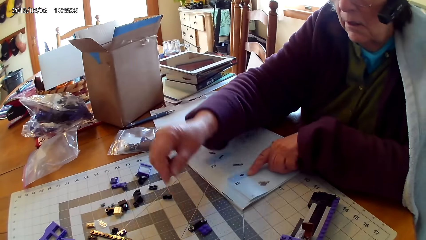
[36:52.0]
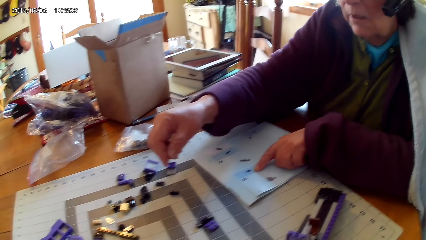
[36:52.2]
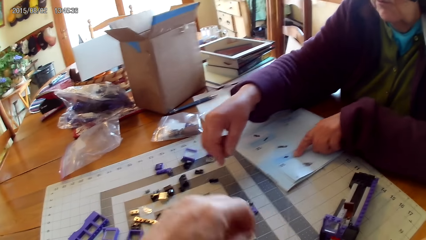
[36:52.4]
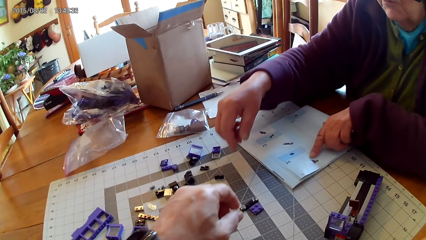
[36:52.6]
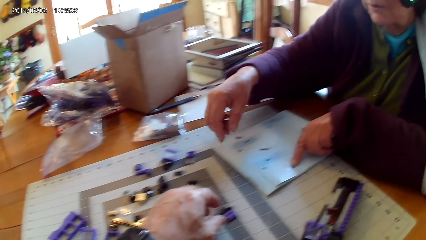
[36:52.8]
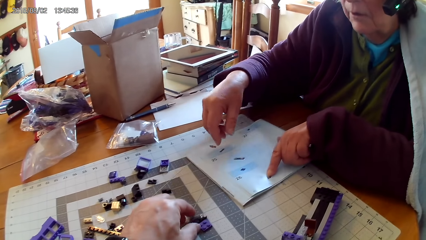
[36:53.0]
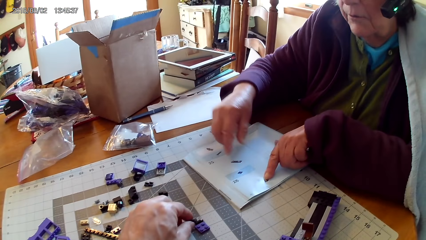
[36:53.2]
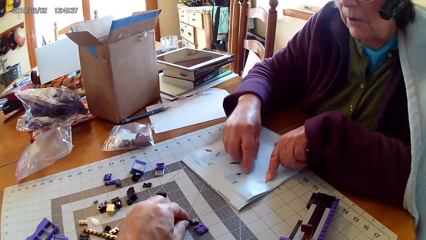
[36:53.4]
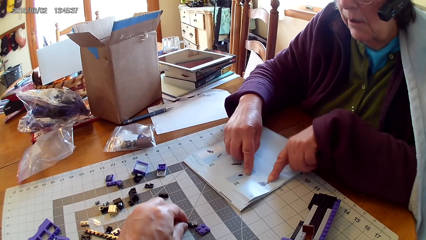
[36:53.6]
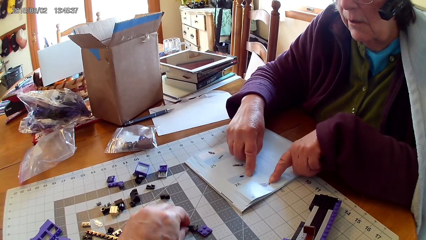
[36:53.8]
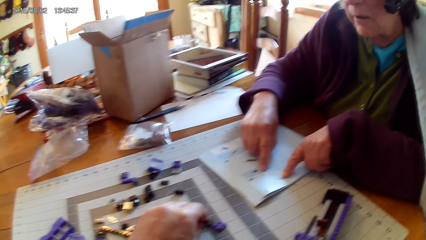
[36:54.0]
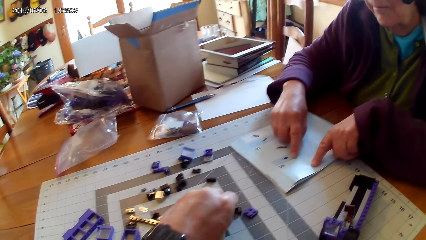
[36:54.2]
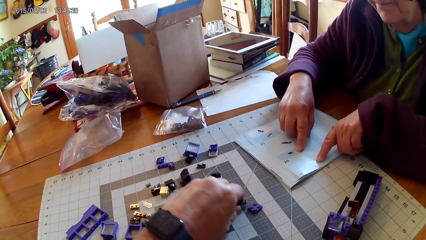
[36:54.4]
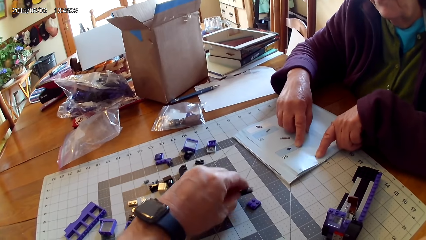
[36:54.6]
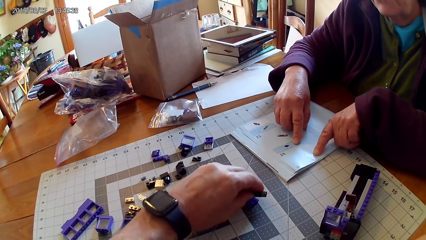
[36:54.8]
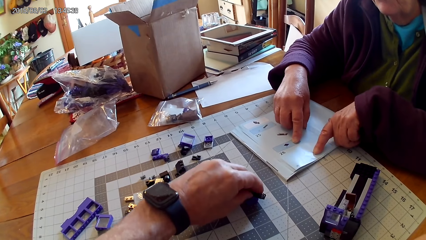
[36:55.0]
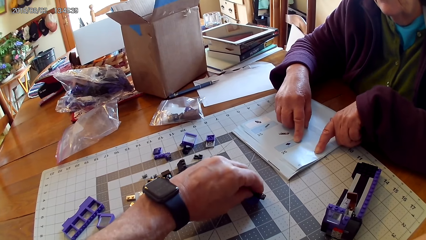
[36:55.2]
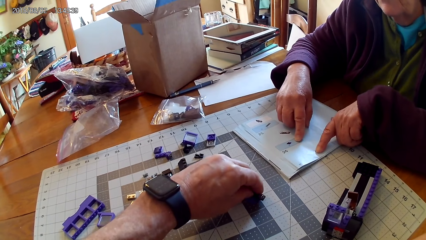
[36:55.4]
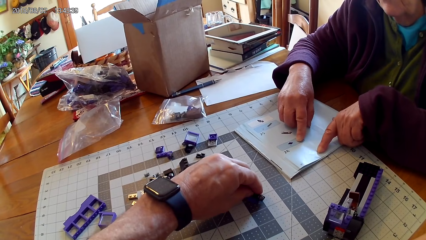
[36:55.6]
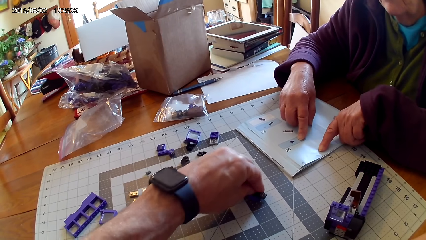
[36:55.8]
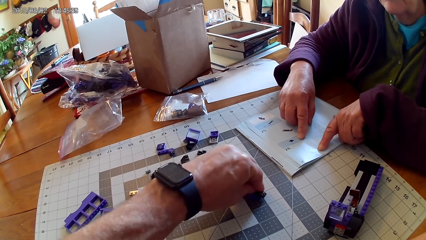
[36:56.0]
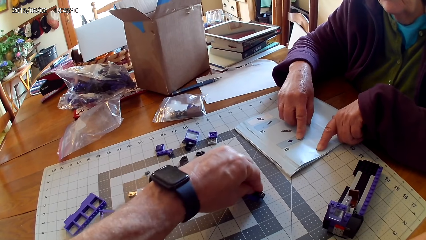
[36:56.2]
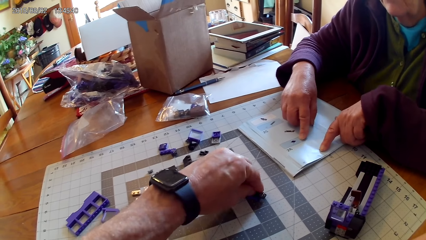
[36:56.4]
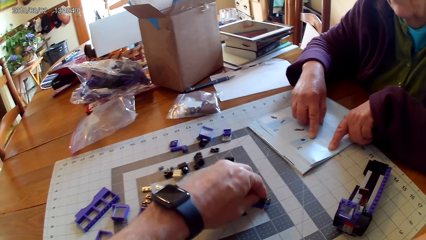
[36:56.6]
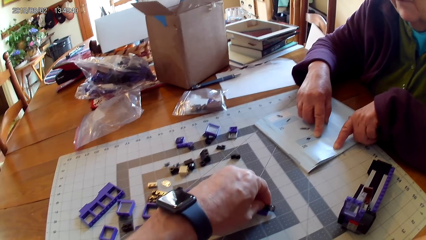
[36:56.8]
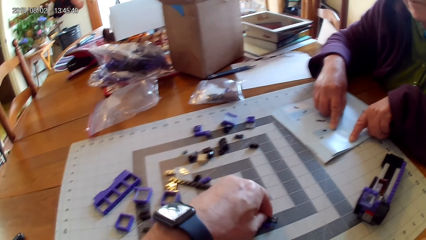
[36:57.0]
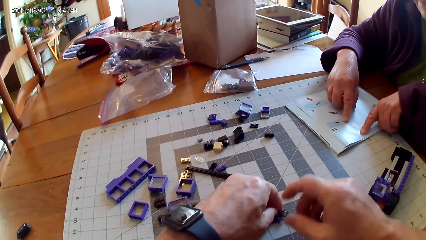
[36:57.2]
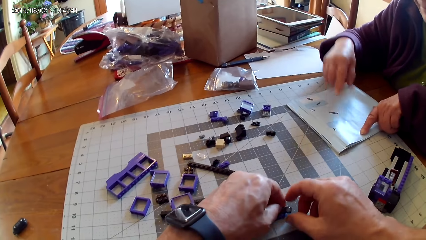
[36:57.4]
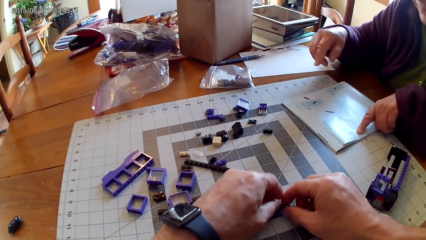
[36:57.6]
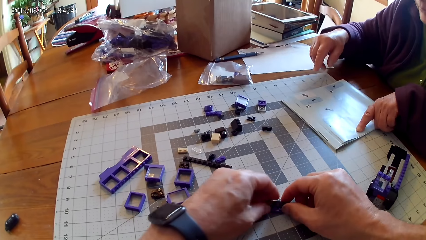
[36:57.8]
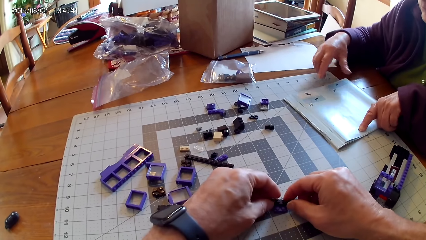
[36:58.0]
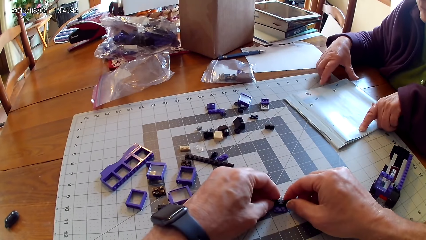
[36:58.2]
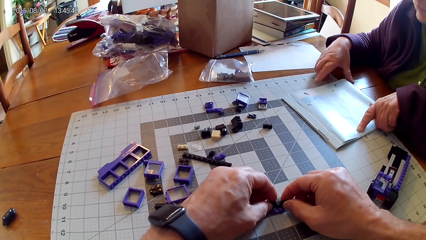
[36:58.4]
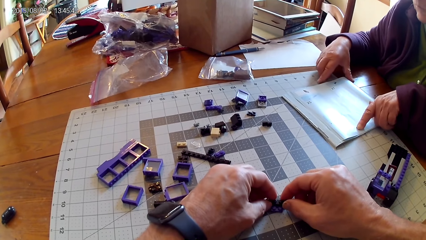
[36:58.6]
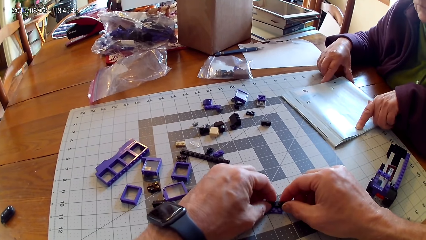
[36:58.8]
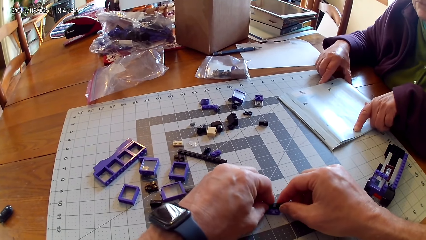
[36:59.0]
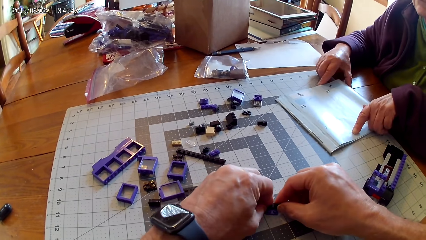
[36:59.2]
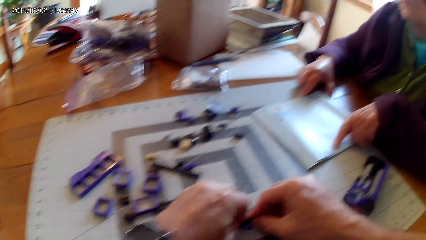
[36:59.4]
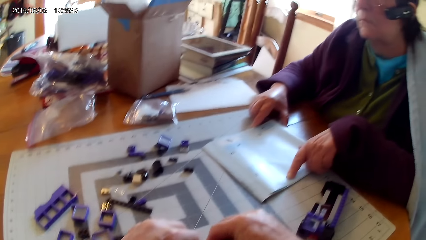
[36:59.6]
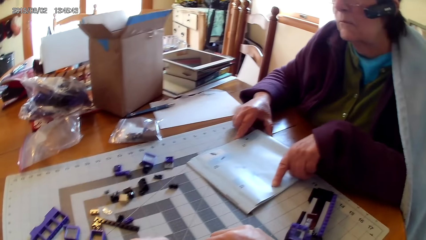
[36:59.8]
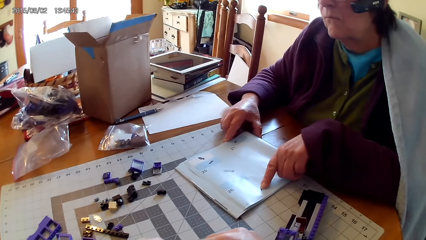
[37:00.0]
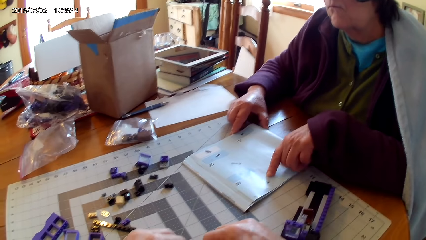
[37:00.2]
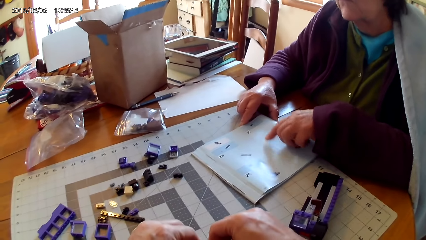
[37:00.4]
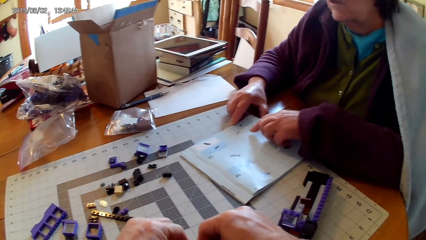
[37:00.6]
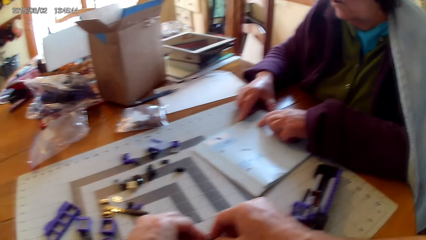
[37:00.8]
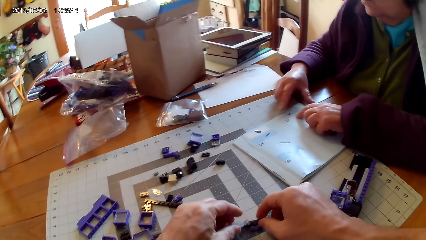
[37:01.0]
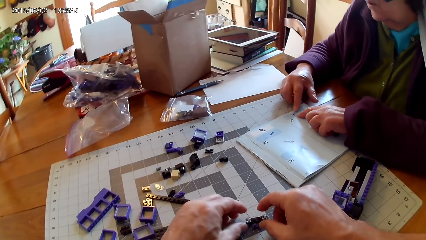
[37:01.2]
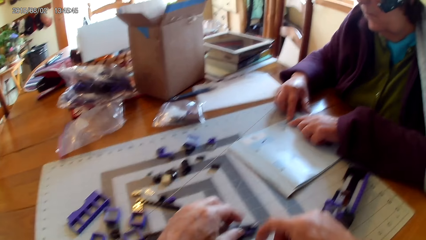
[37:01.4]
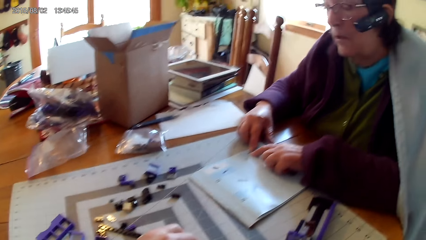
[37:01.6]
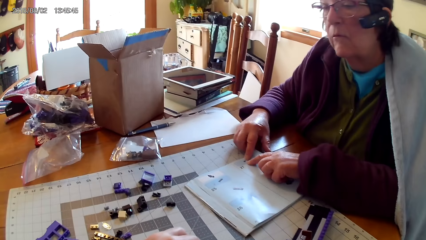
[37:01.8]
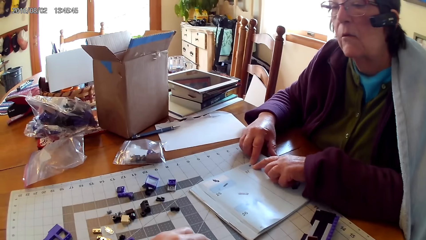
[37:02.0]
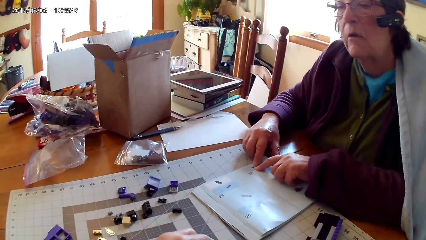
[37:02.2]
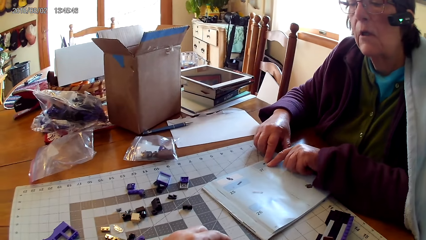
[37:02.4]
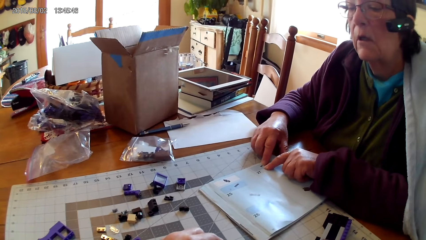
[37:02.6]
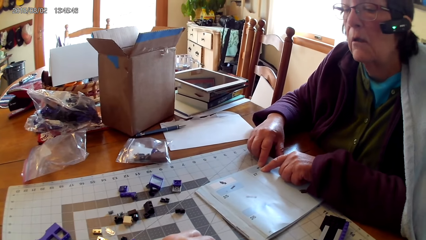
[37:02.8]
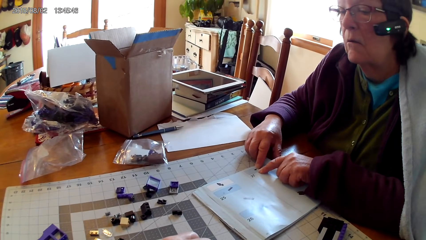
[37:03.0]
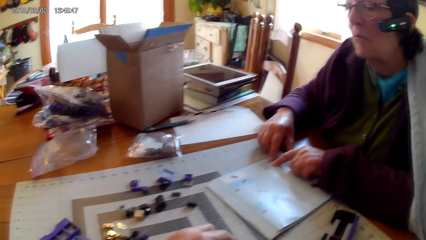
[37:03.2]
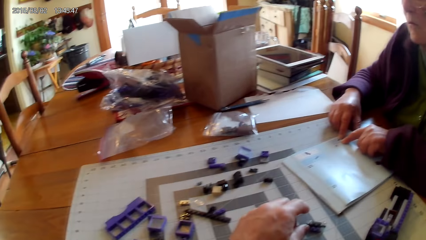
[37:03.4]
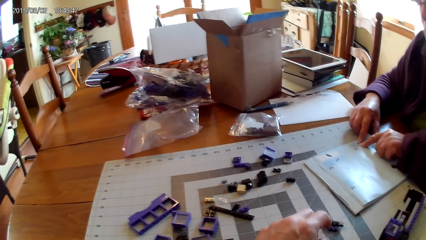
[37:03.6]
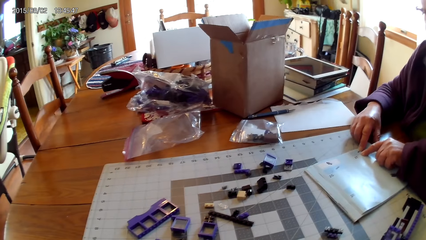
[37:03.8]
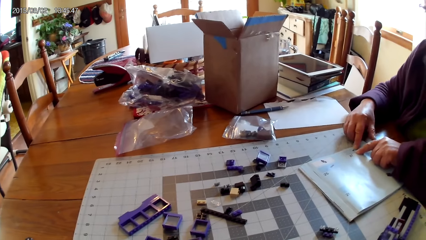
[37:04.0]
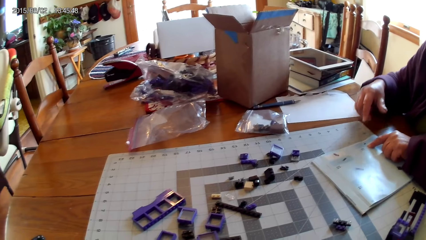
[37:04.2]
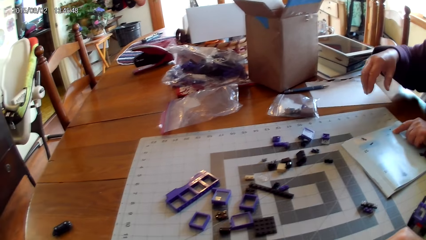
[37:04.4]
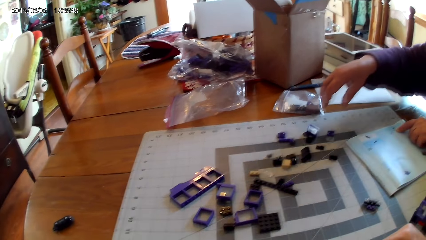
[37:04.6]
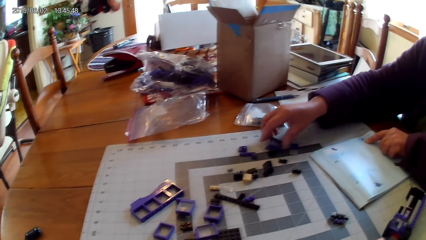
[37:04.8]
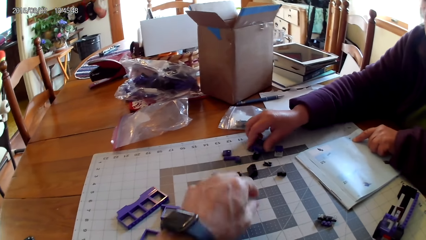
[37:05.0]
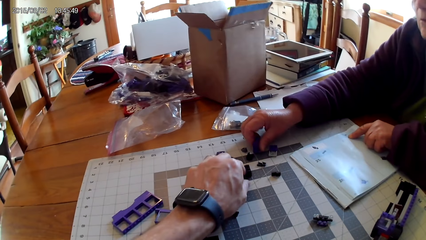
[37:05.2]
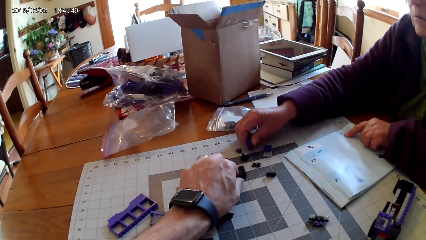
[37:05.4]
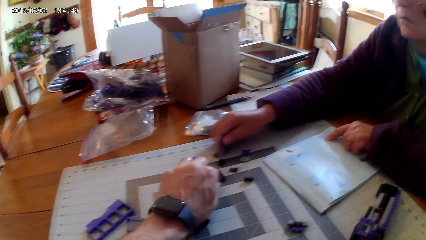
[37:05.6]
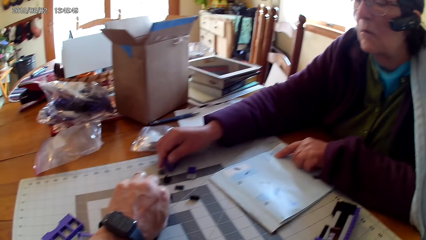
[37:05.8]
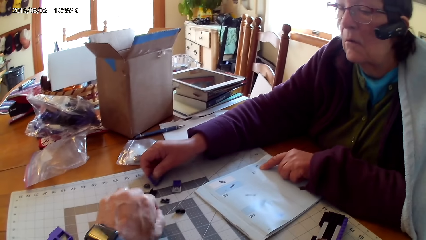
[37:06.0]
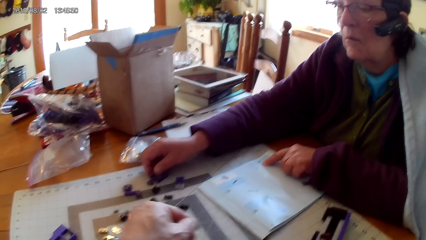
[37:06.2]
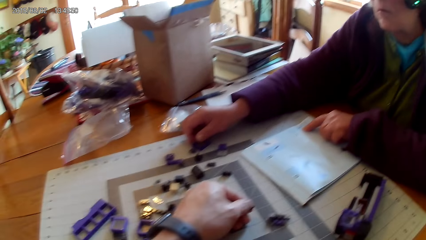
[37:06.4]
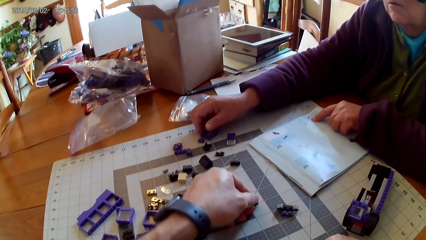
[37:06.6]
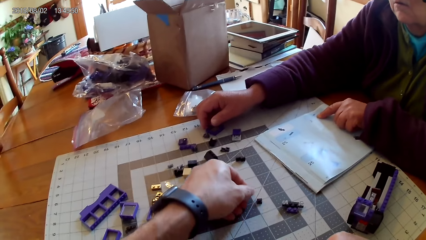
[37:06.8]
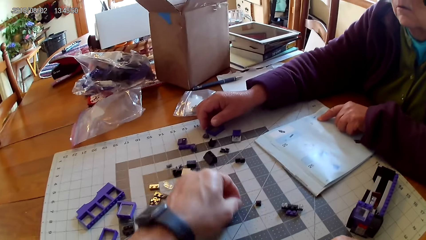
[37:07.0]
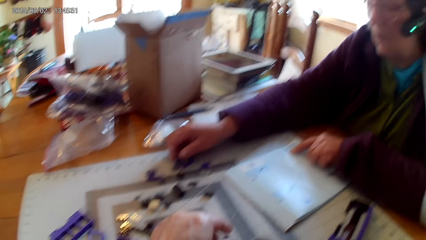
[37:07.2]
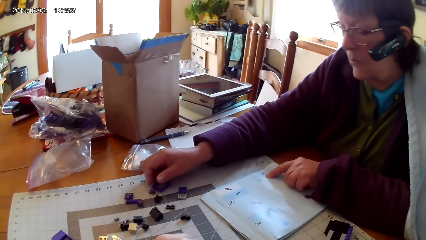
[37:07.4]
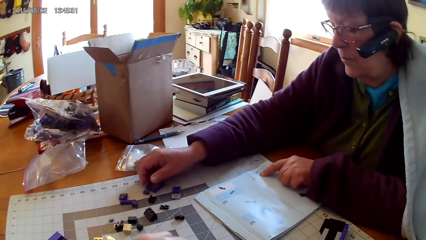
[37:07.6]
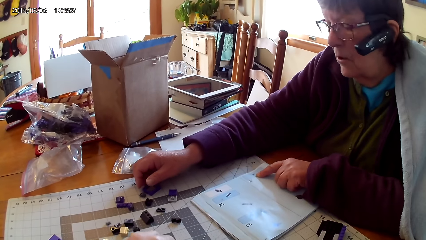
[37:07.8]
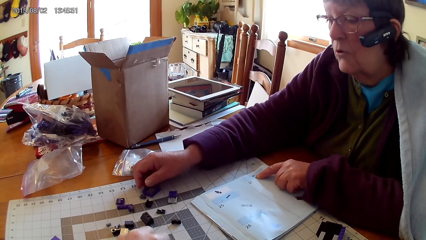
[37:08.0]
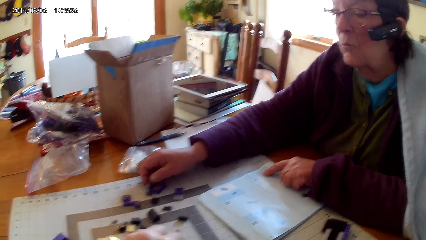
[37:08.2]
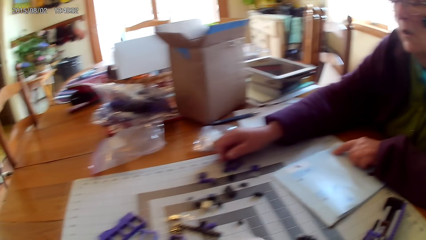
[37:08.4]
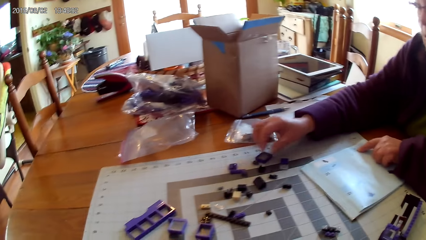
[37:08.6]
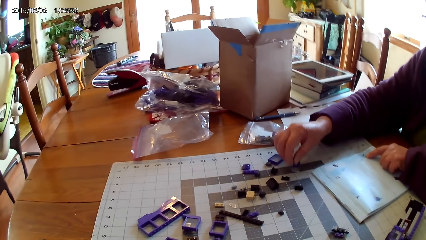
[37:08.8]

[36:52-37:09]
The camera wearer joins the plastic interlocking blocks on the table. They pick the lego piece. A lady reads the lego book. The camera wearer picks the lego piece and fixes the lego piece. The lady pushes the lego book and touches plastic blocks on the table. She picks the lego piece. The camera wearer picks a small plastic cube from the table and puts the small plastic cube on the table.
